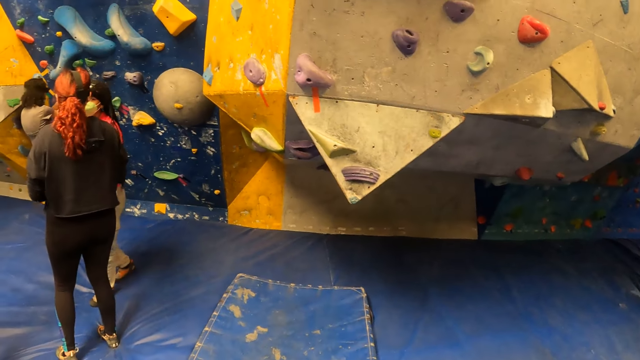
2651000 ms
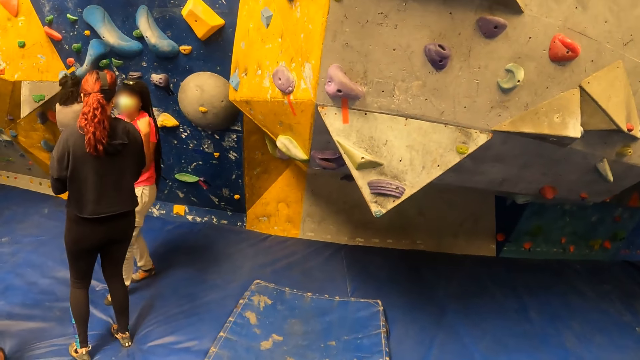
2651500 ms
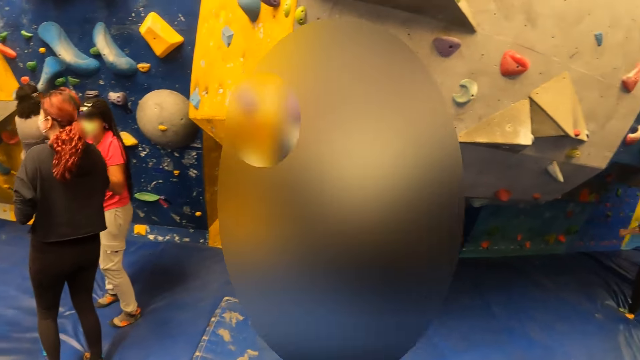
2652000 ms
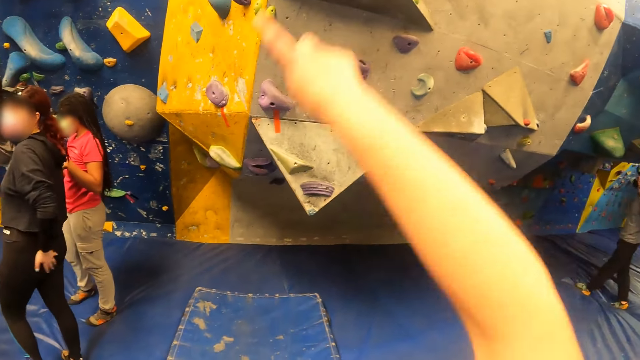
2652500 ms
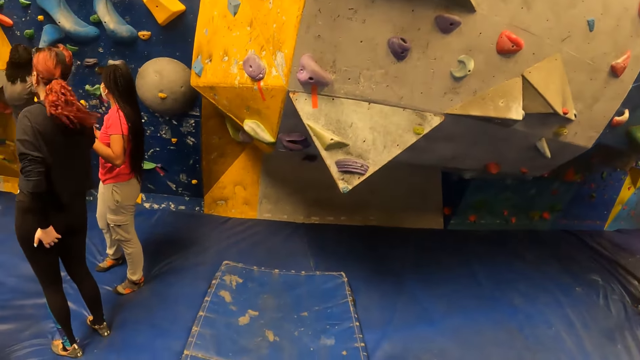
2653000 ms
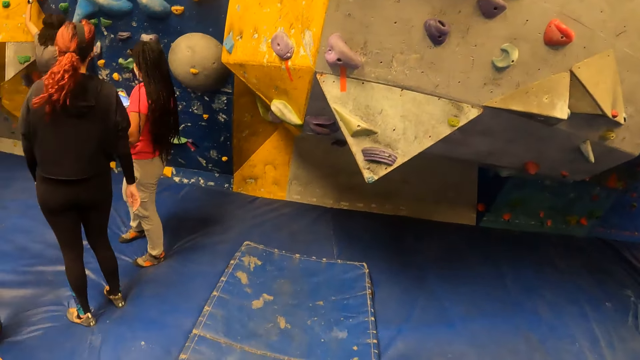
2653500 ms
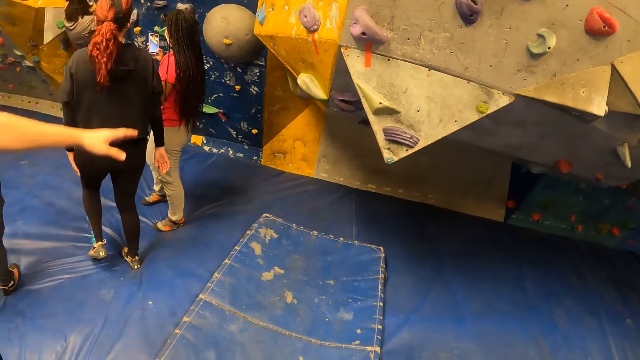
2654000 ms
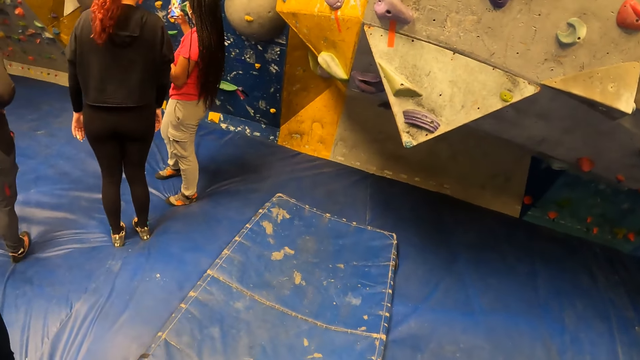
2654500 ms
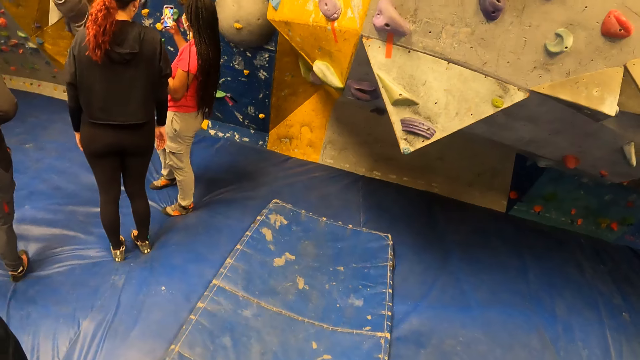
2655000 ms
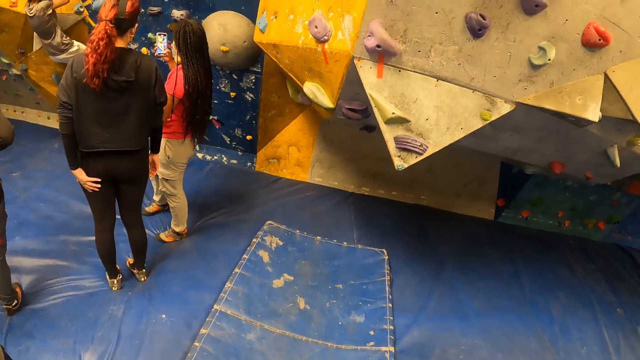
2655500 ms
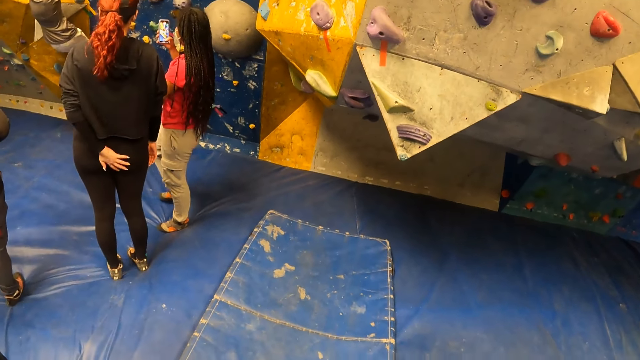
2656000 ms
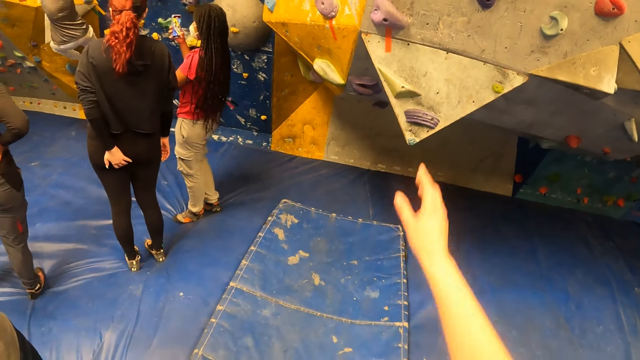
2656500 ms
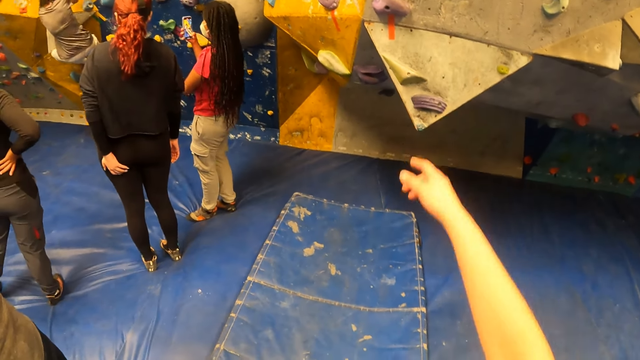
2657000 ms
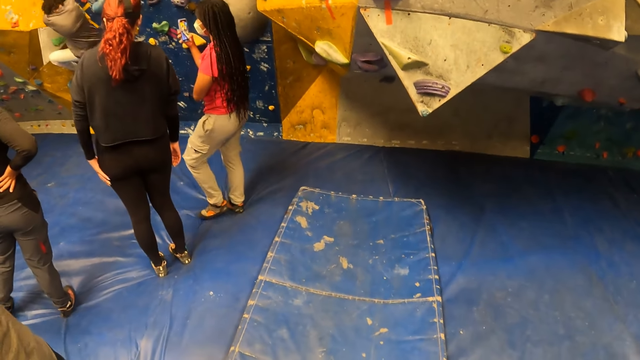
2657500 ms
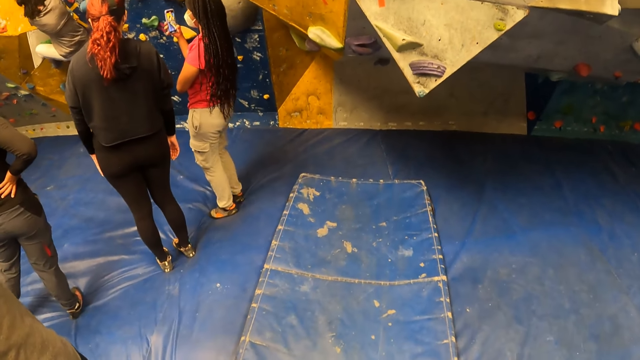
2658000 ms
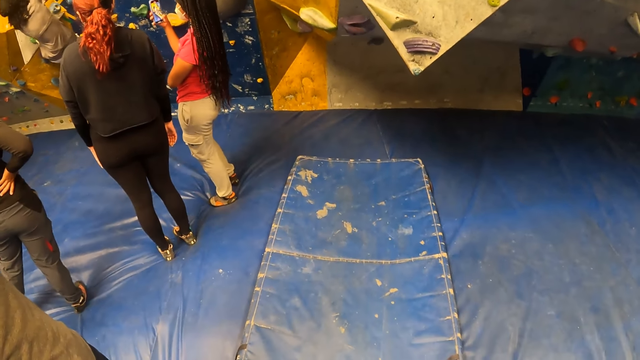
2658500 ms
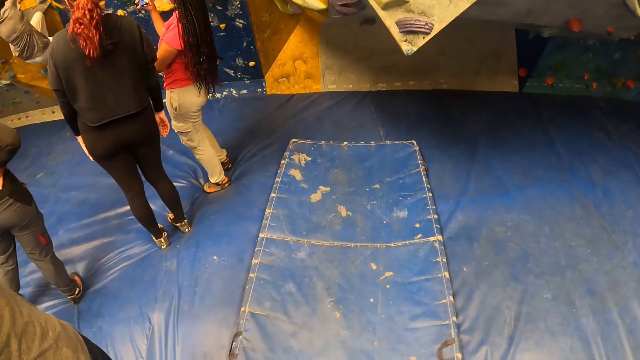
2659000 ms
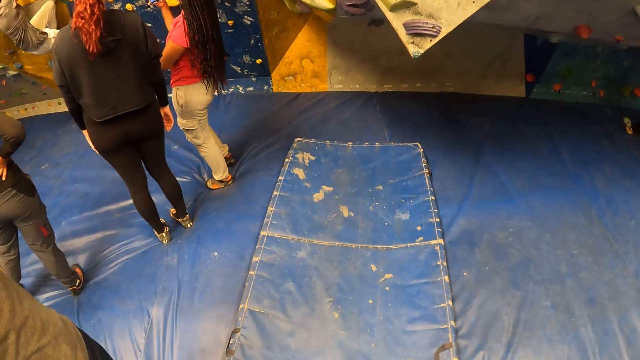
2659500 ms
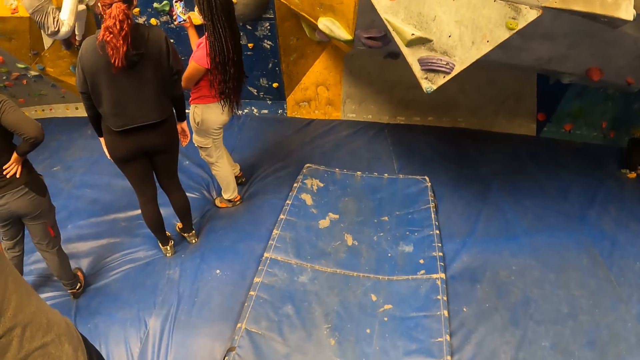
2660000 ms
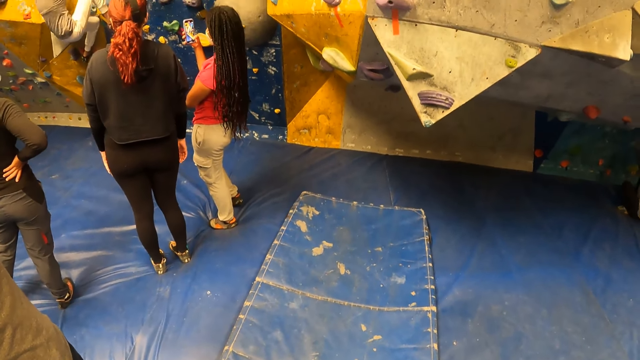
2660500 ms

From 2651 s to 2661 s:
The camera wearer dialogues with a person.

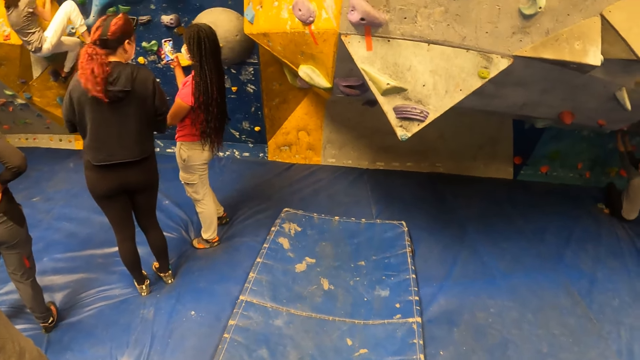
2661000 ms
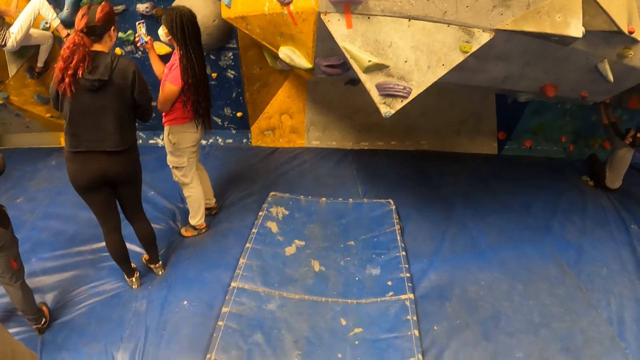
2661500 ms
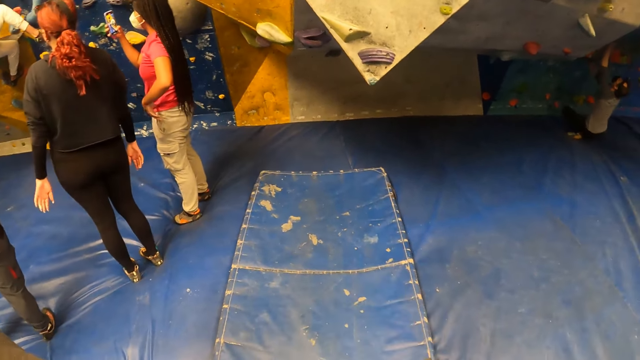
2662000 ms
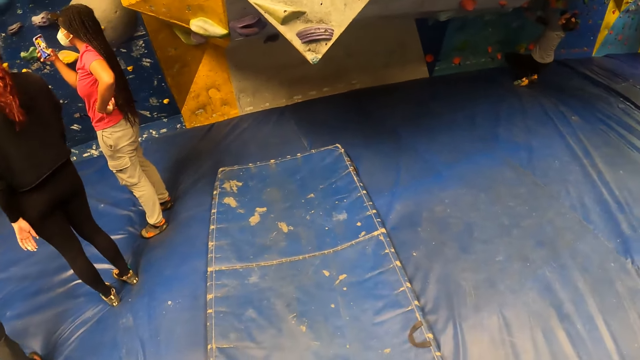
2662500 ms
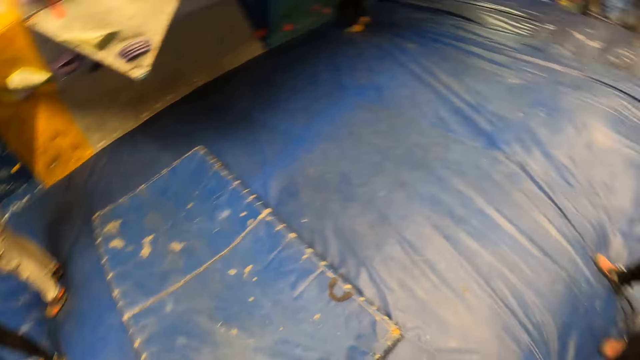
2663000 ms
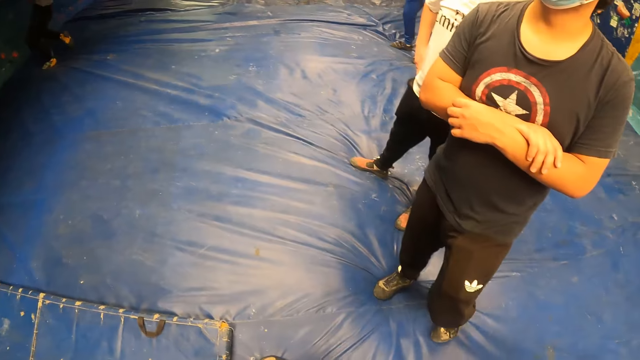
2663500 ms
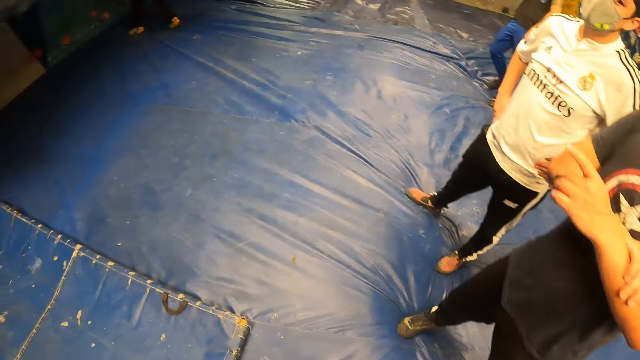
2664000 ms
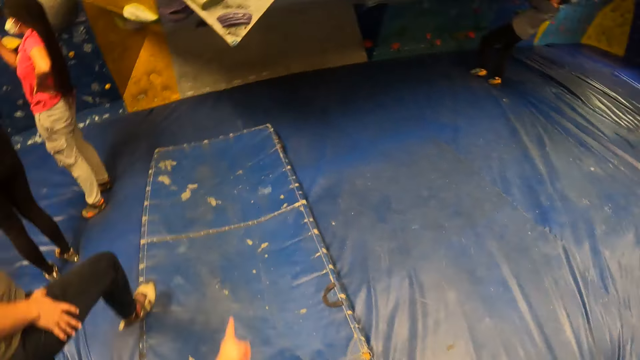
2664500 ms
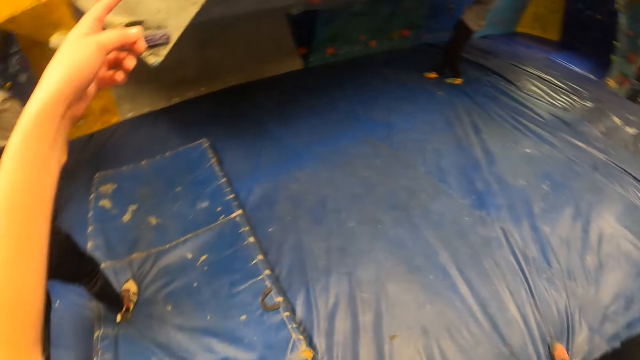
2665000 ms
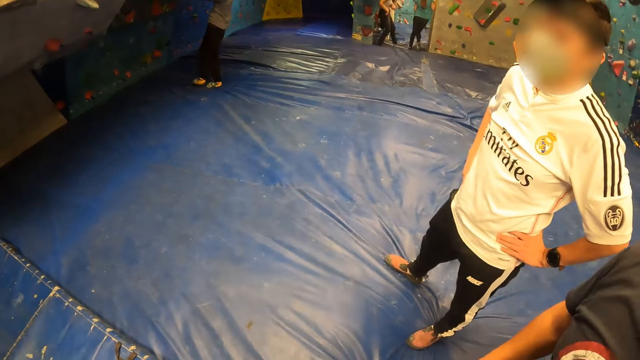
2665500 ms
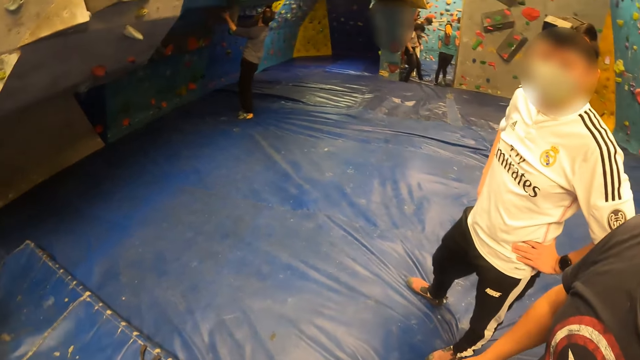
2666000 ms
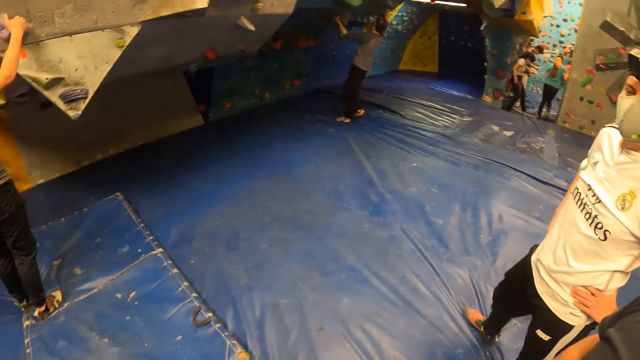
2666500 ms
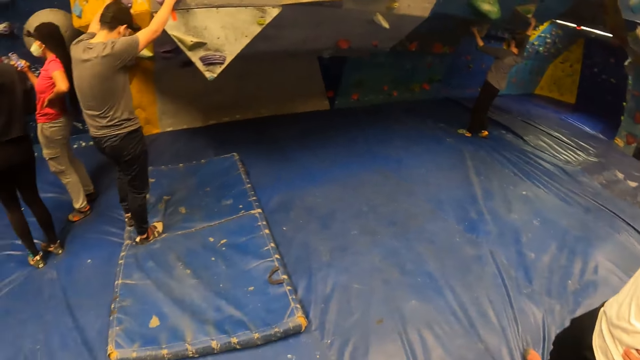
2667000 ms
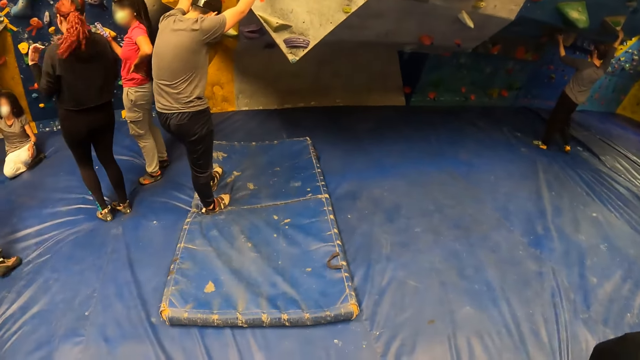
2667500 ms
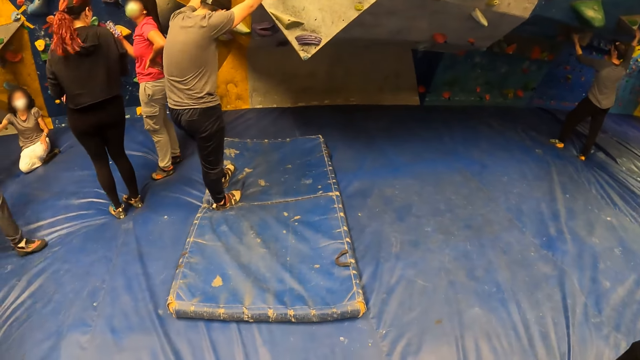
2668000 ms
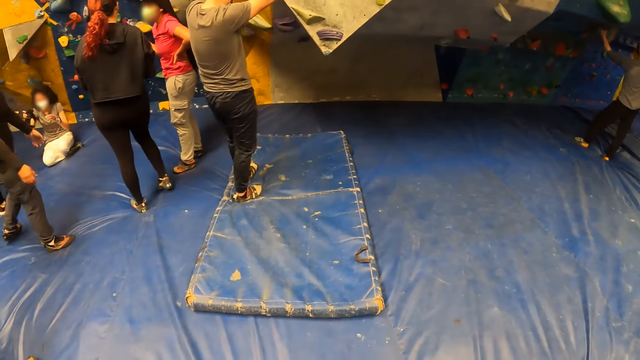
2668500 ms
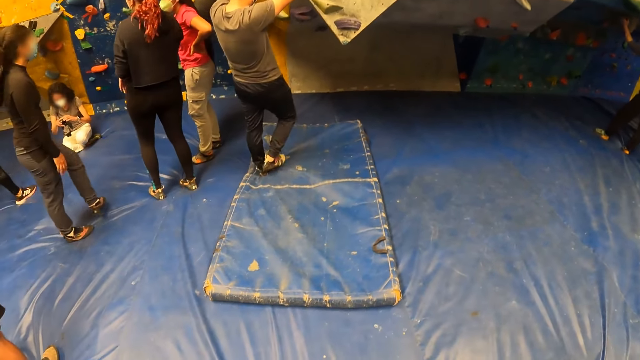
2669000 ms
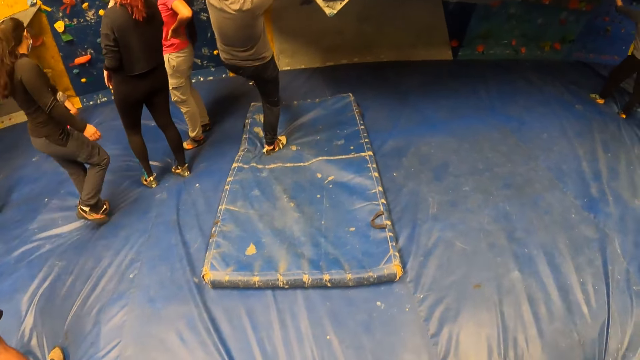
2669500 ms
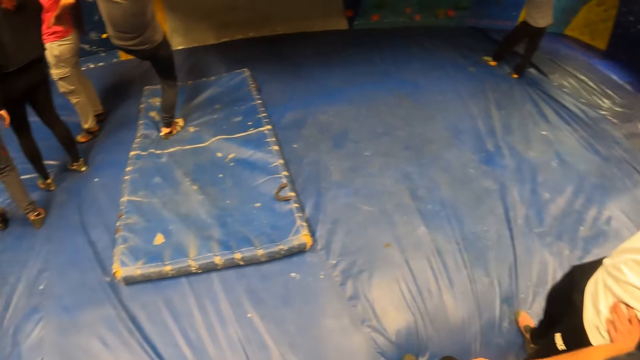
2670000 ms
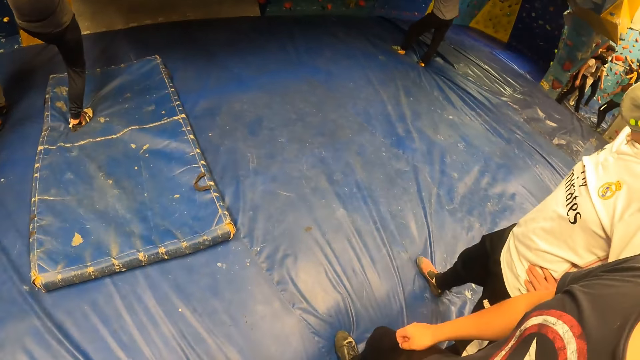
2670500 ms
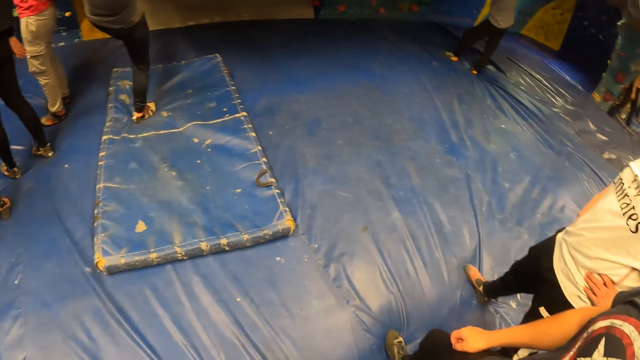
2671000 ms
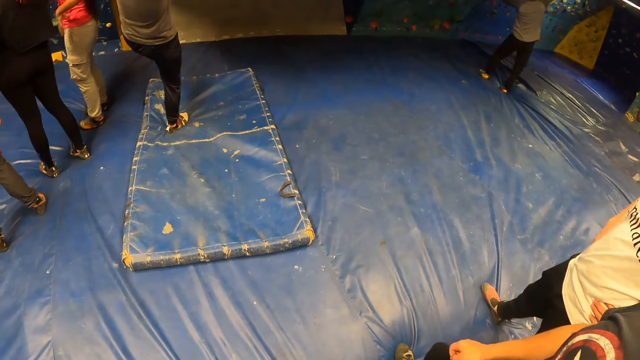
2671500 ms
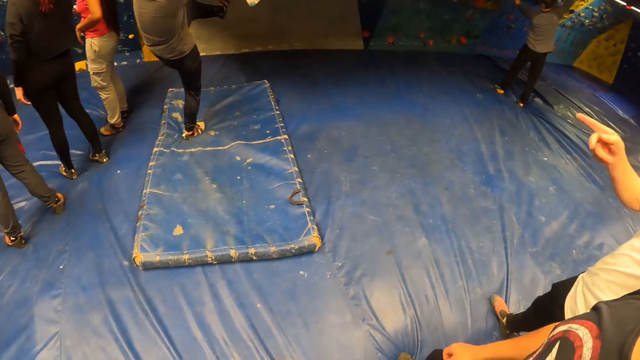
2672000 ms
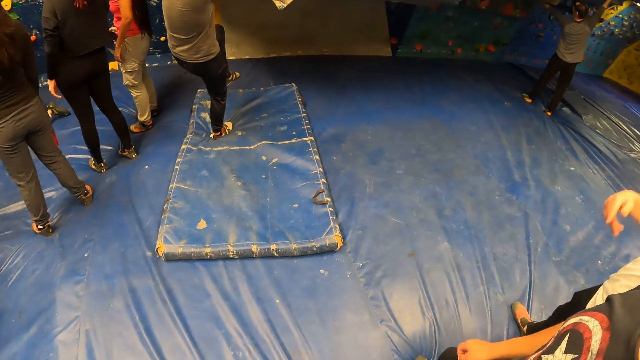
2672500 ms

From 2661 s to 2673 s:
The camera wearer looks around.
